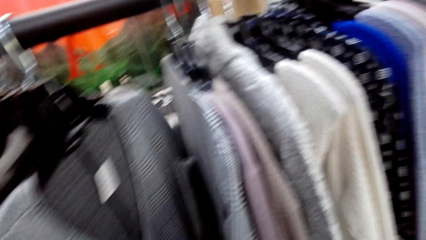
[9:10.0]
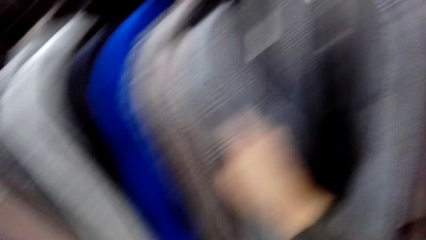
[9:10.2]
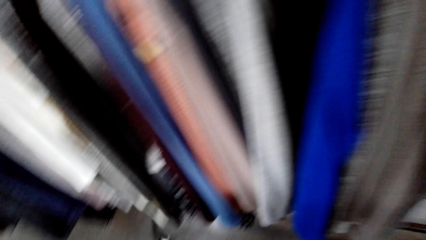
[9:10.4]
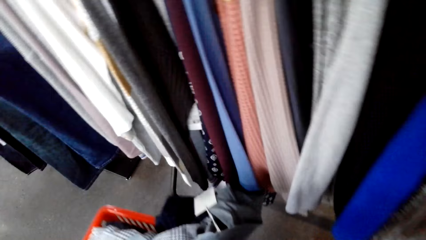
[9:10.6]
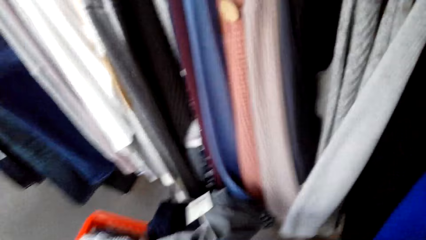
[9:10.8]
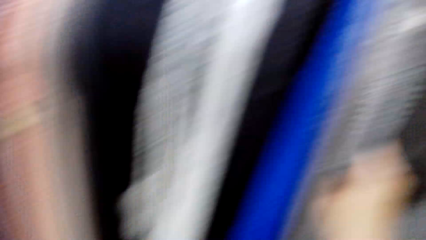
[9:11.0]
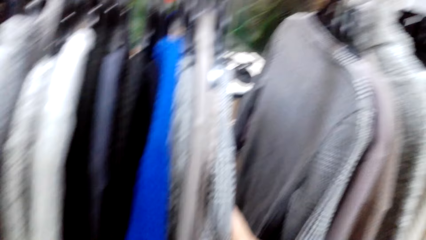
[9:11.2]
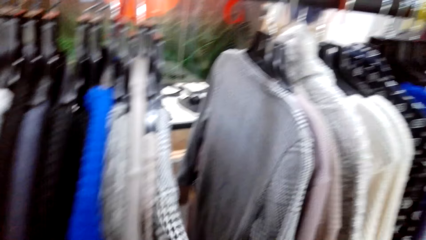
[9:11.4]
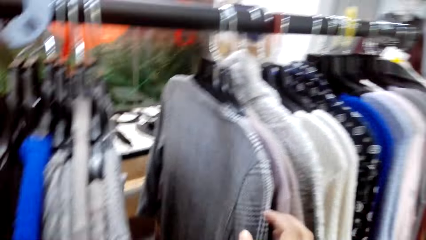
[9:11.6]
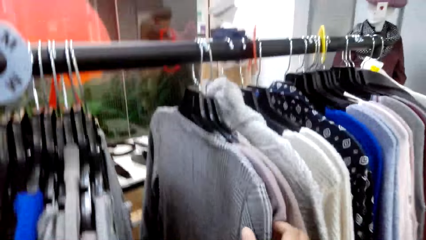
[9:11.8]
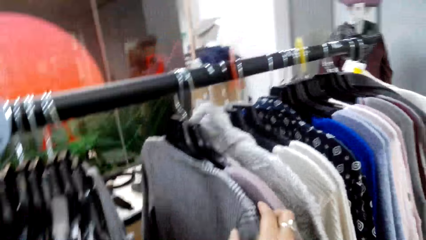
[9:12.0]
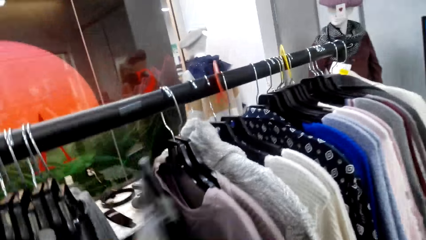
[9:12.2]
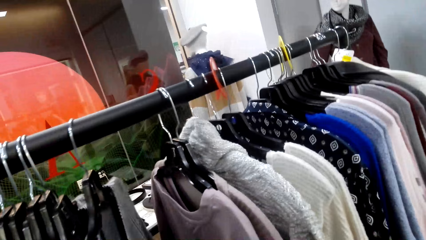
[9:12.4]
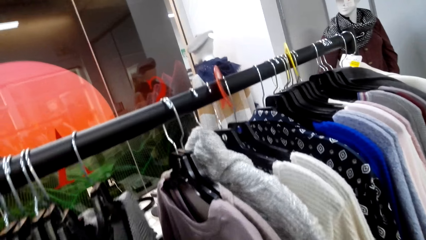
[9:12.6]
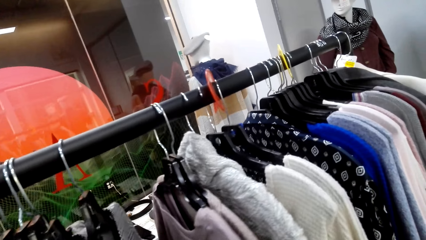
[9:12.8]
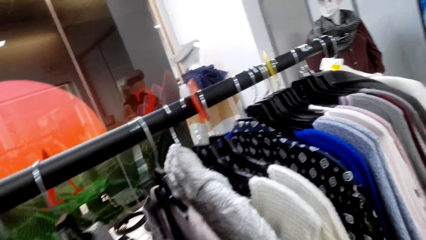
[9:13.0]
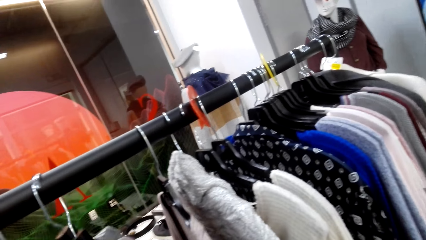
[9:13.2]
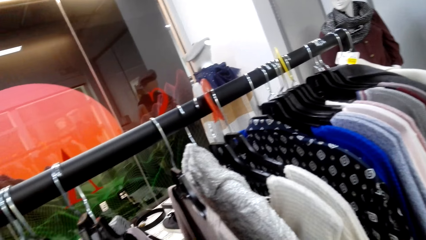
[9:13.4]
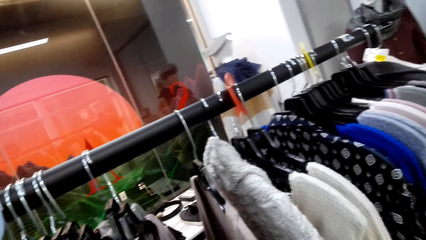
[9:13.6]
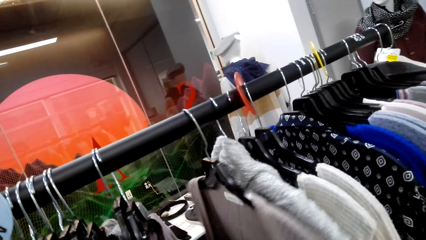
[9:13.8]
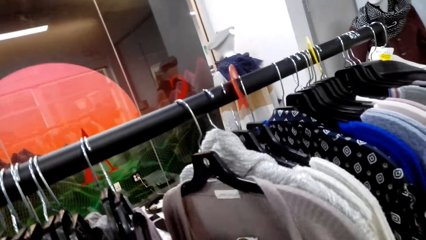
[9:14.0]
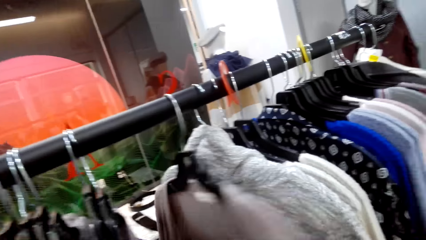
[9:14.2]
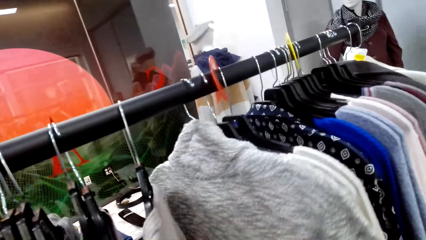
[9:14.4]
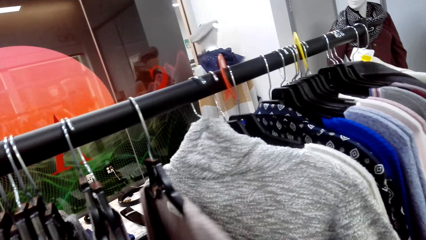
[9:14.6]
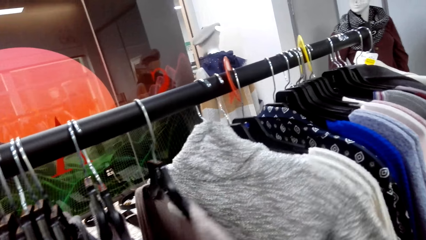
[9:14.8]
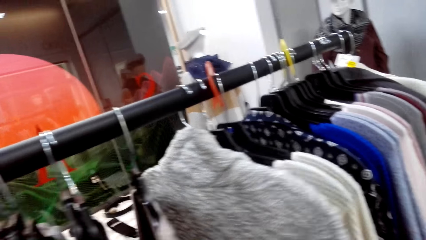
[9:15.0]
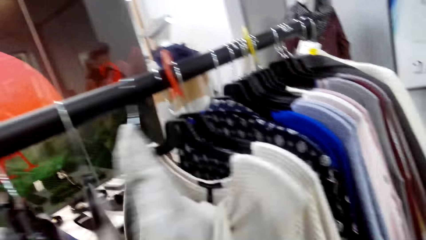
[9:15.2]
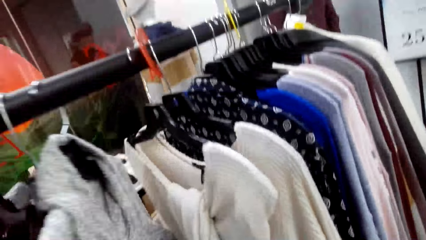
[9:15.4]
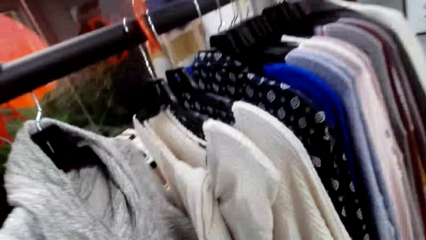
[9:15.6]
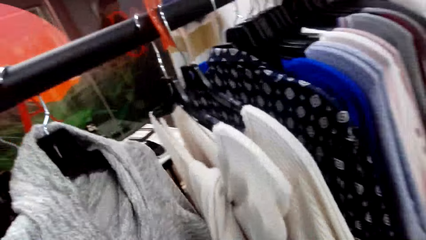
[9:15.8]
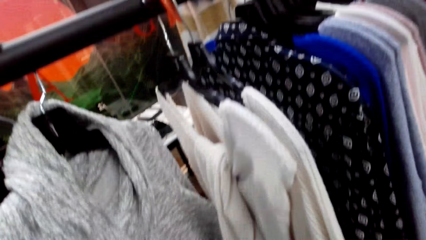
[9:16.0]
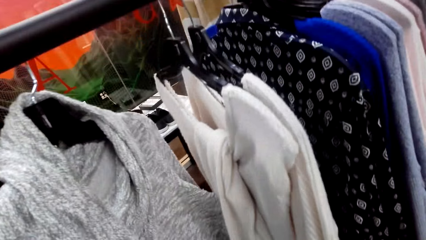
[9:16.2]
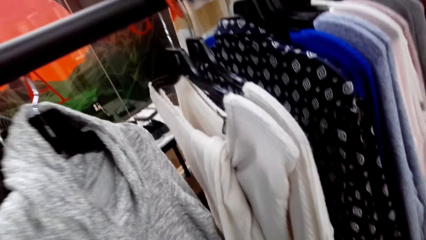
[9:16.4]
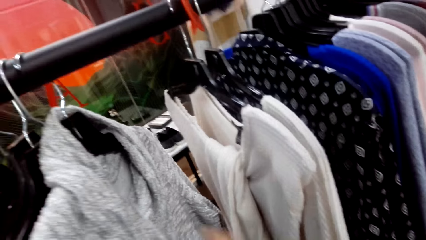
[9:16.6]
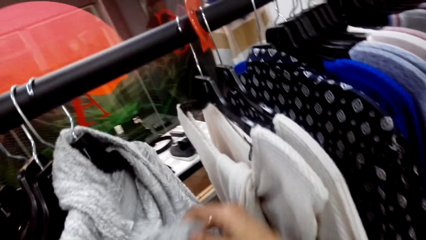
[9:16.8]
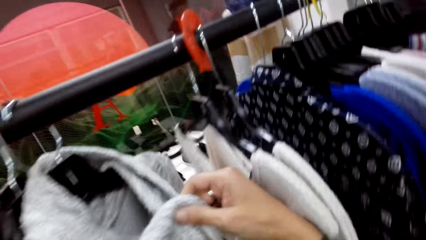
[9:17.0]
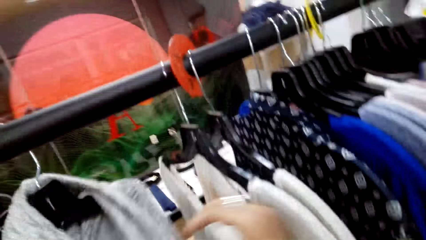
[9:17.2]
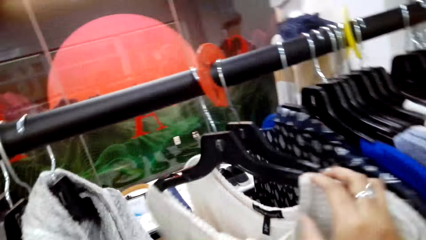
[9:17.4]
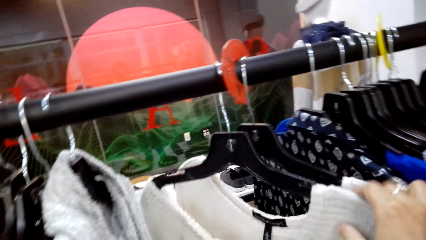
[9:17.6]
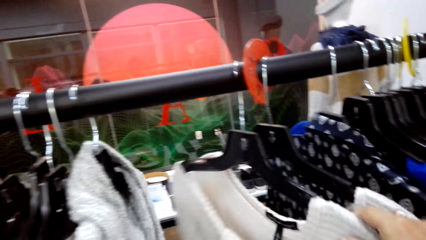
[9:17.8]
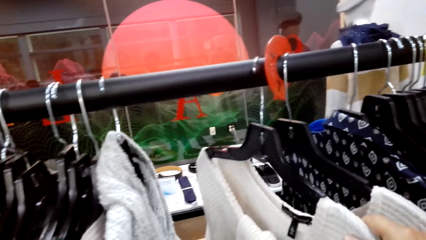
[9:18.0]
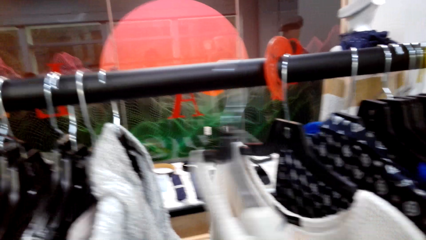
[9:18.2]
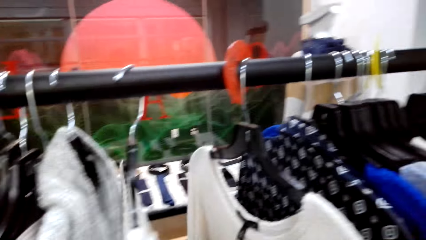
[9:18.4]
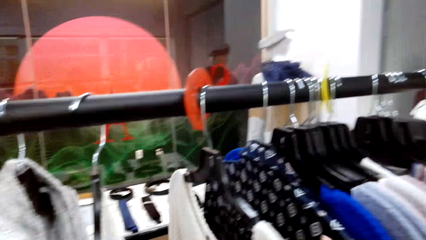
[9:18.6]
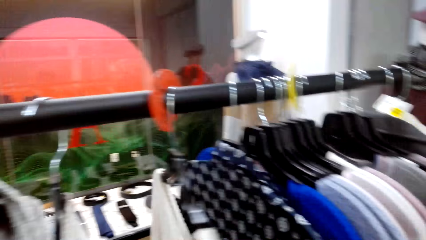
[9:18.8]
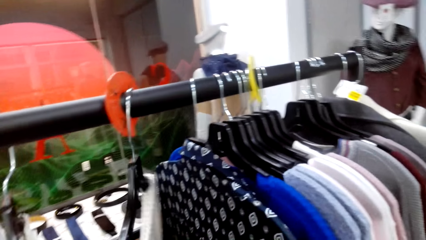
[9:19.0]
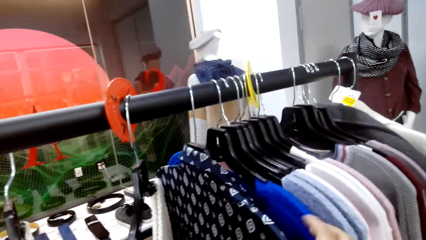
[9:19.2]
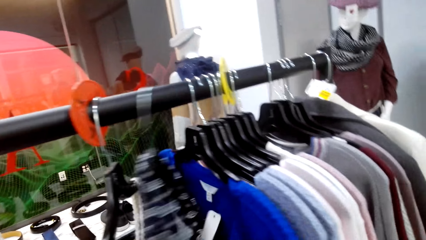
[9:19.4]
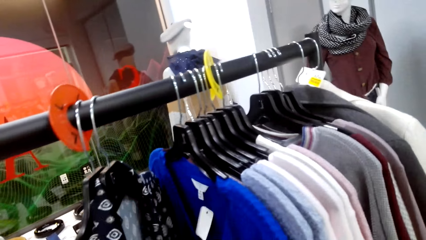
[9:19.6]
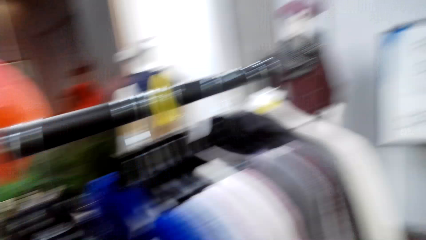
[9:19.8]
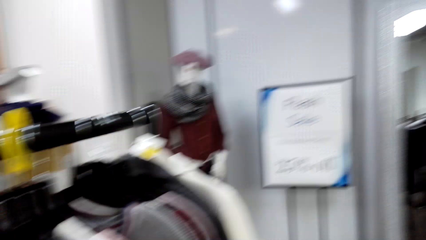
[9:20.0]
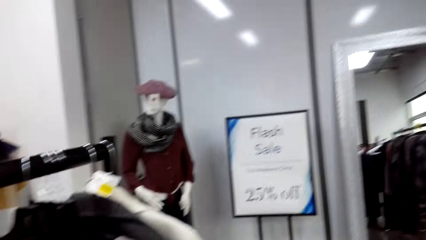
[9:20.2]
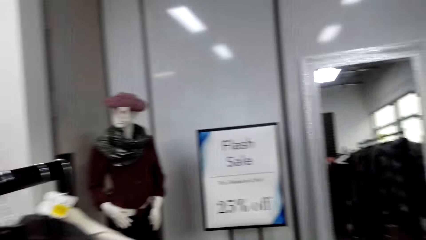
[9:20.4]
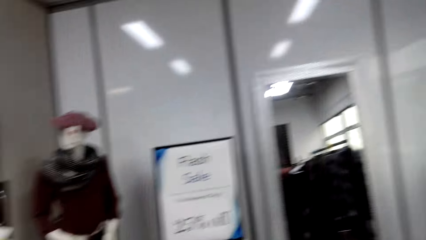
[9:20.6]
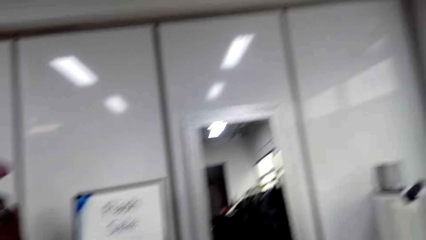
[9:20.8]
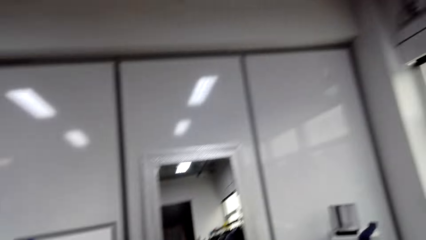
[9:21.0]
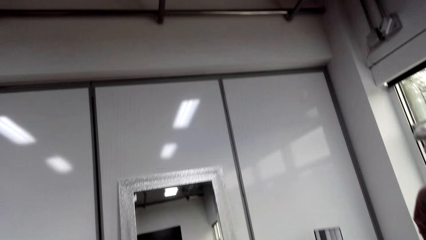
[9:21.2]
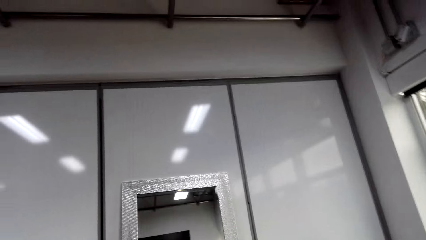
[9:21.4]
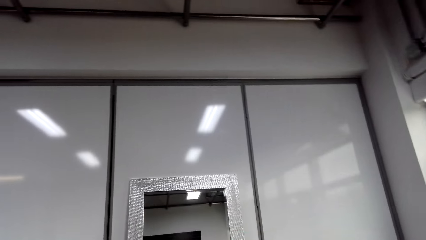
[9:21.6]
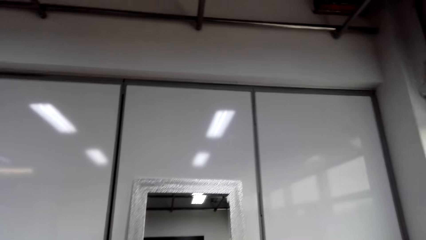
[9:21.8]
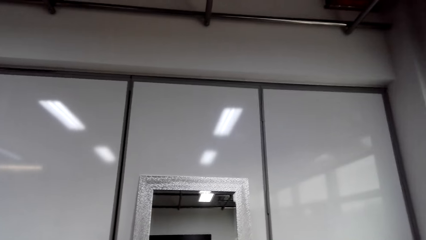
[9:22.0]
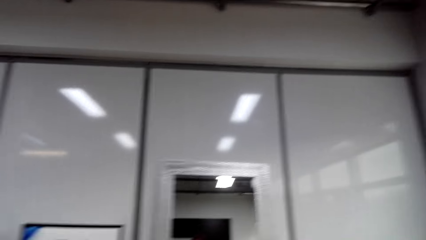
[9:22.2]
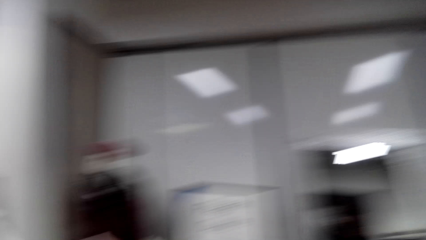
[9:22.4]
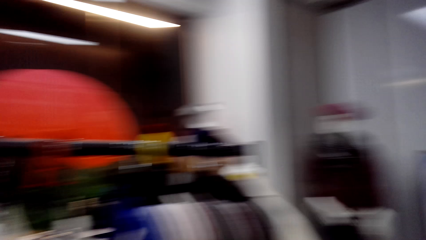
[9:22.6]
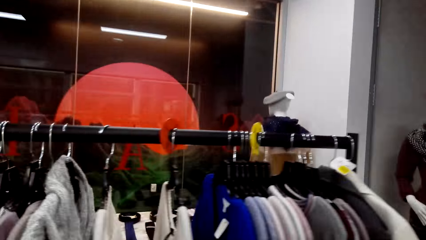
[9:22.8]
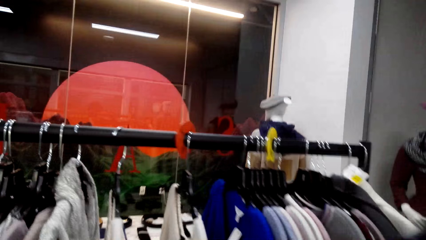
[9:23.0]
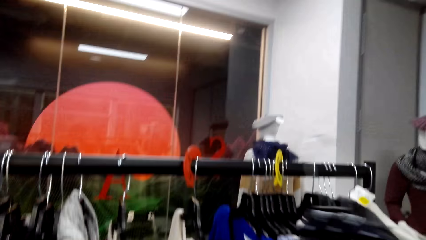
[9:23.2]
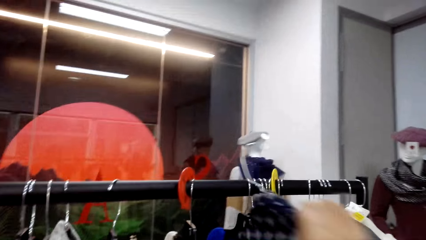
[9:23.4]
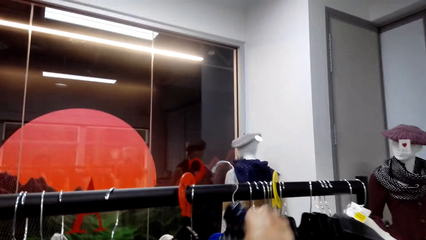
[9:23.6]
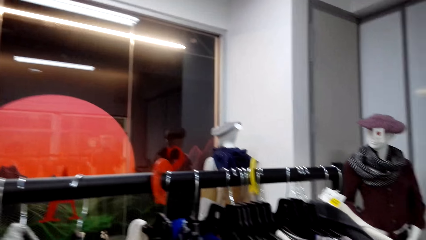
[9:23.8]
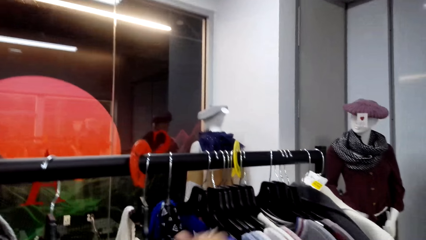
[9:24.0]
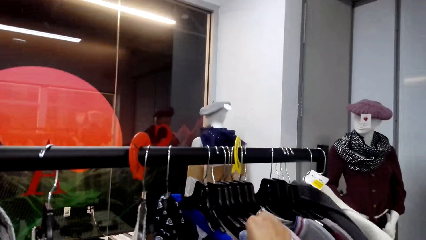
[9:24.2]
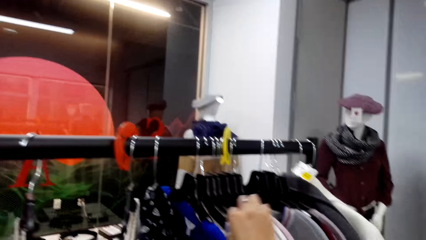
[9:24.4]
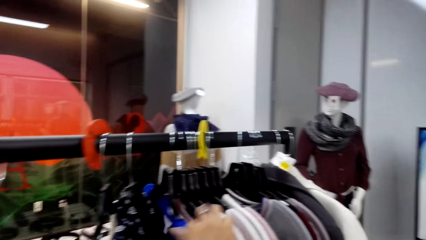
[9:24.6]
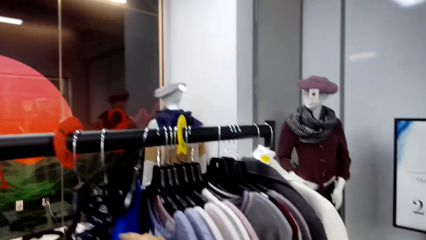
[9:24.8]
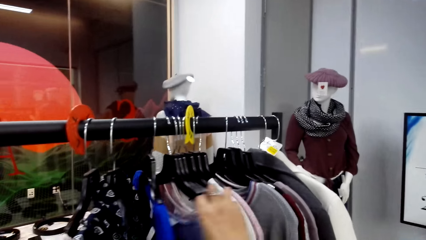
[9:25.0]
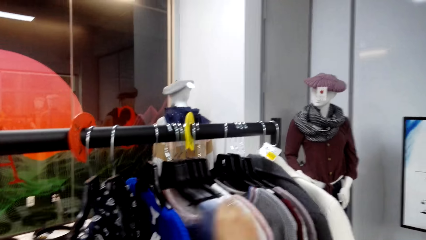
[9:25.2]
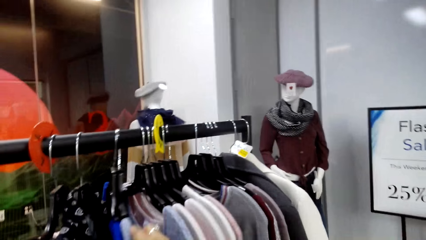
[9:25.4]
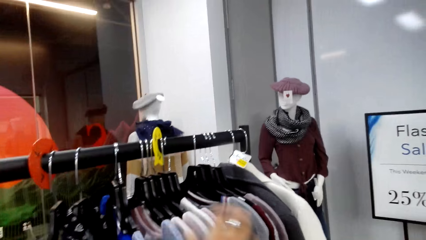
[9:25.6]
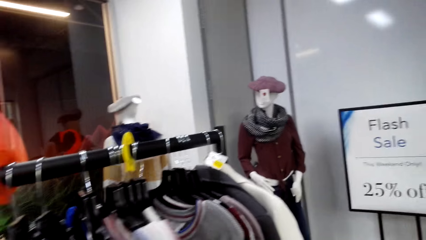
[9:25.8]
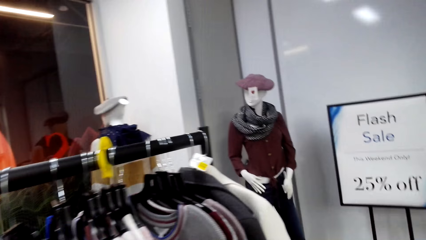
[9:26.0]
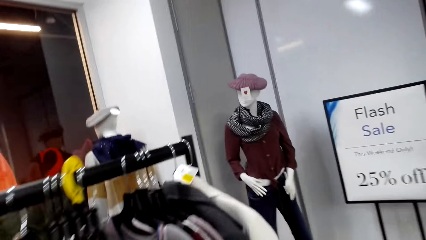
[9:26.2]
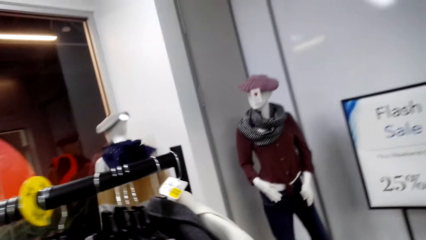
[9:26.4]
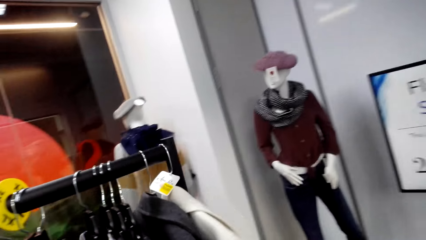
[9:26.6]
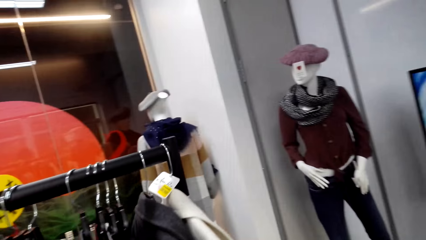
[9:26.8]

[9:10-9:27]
The camera wearer looks at the clothes in her hands. She moves the clothes on the cloth line. She checks a cloth on the cloth line. She moves the clothes on the cloth line.
